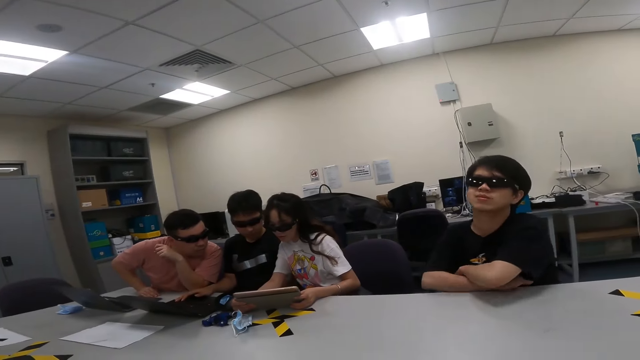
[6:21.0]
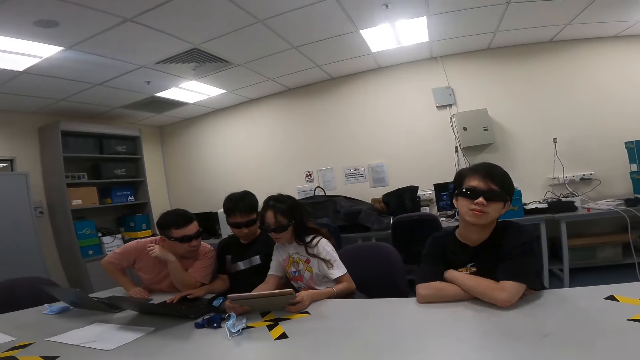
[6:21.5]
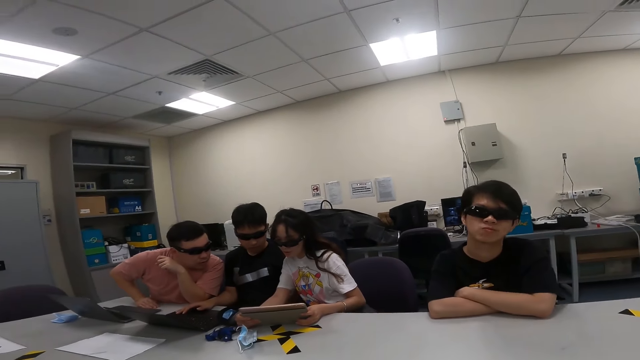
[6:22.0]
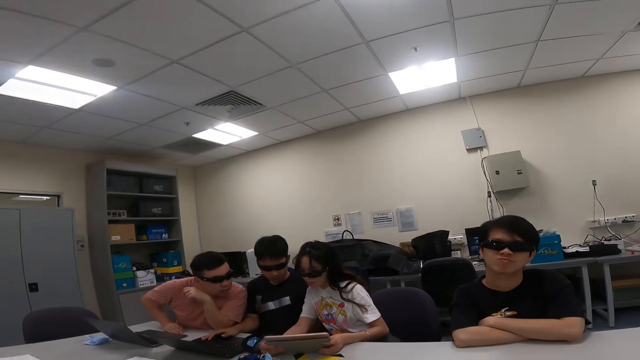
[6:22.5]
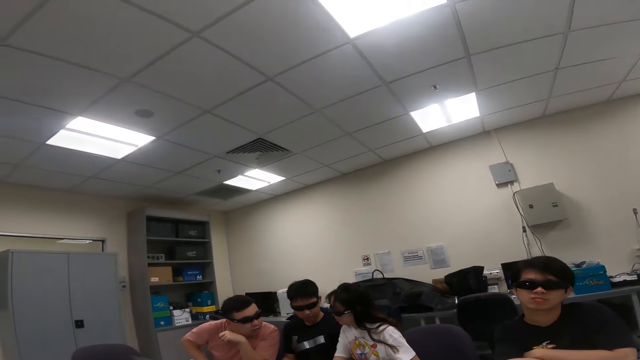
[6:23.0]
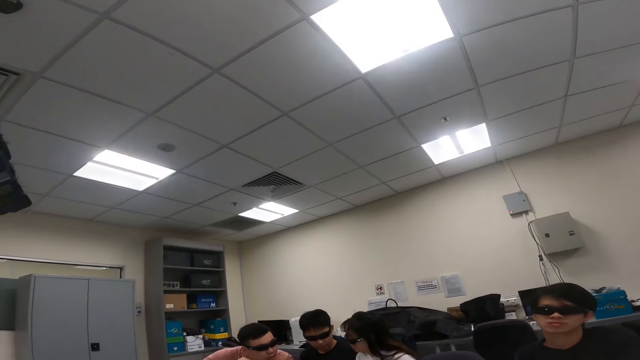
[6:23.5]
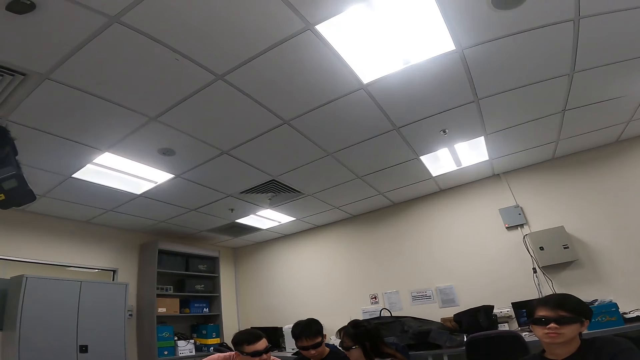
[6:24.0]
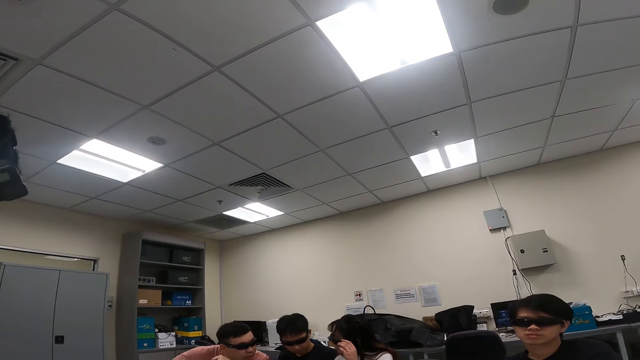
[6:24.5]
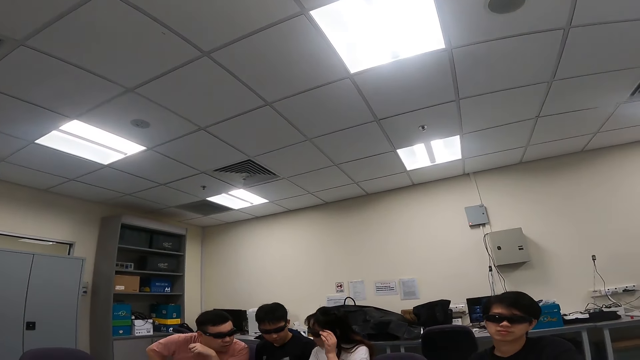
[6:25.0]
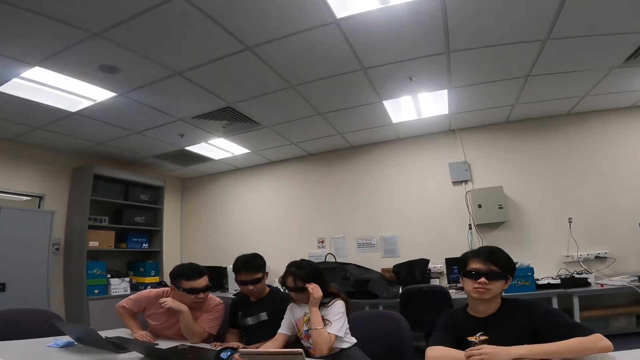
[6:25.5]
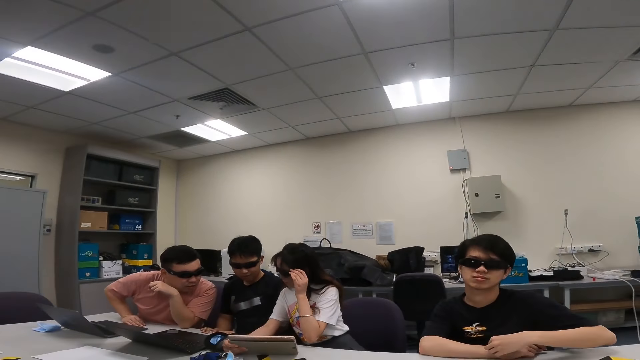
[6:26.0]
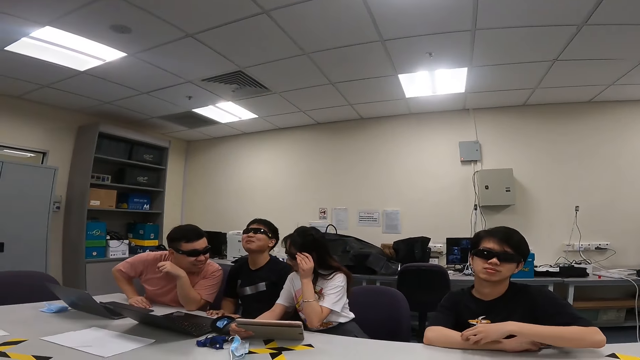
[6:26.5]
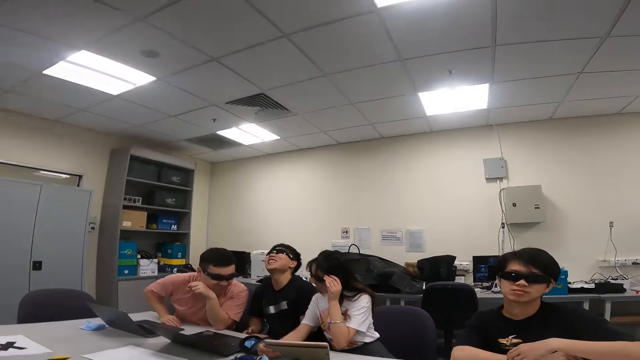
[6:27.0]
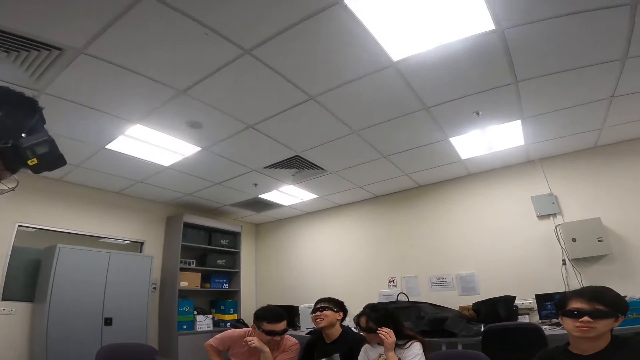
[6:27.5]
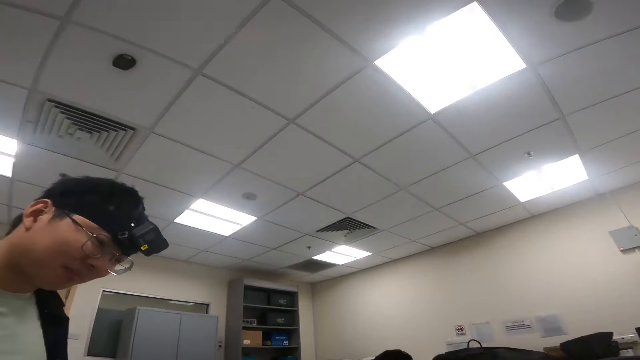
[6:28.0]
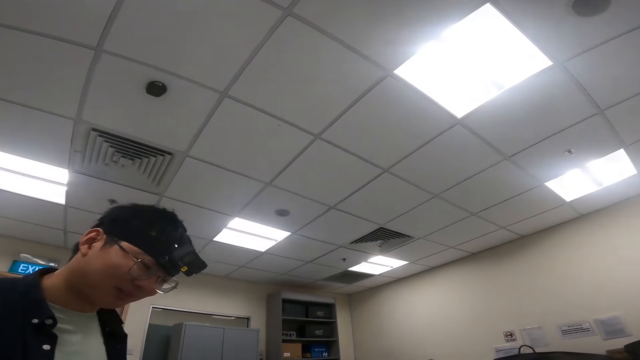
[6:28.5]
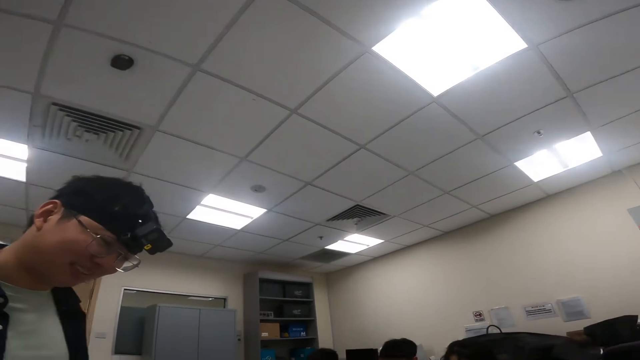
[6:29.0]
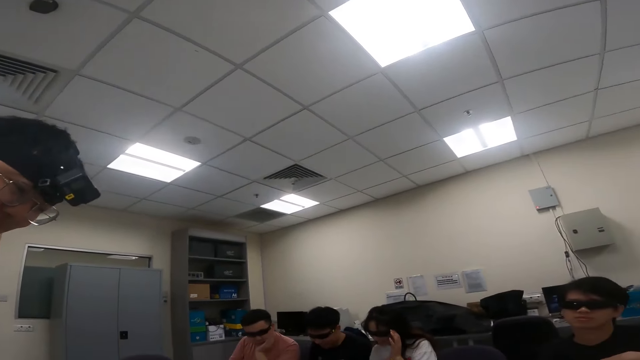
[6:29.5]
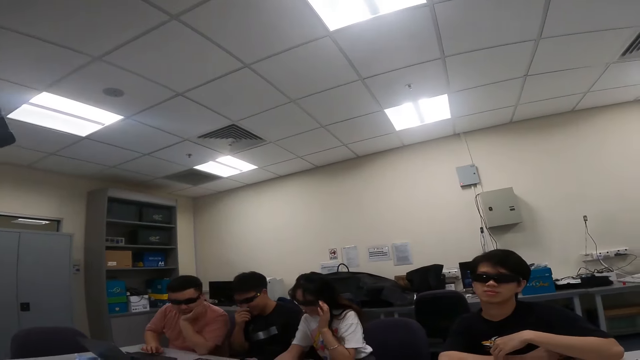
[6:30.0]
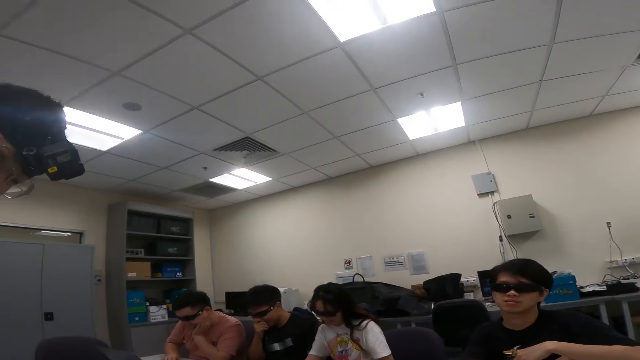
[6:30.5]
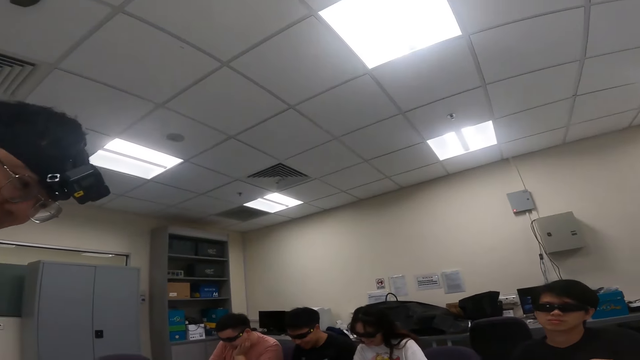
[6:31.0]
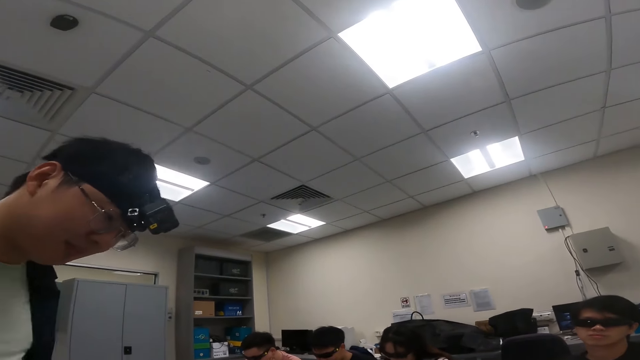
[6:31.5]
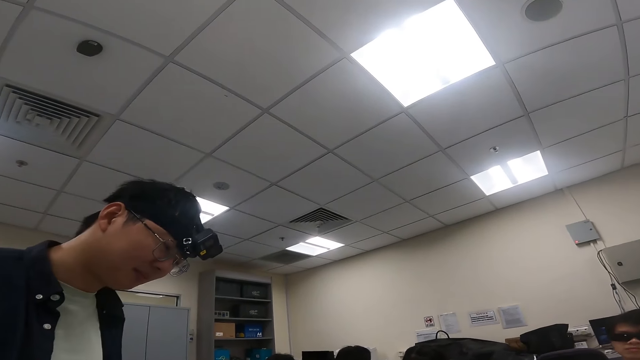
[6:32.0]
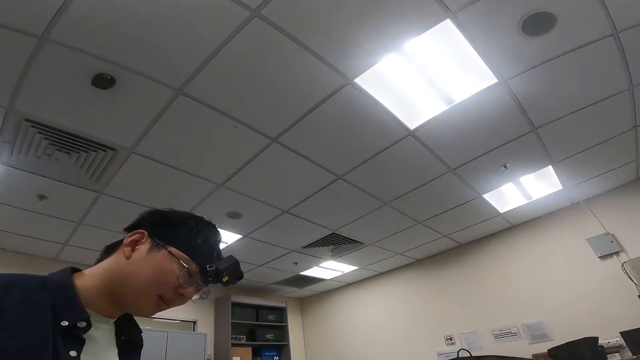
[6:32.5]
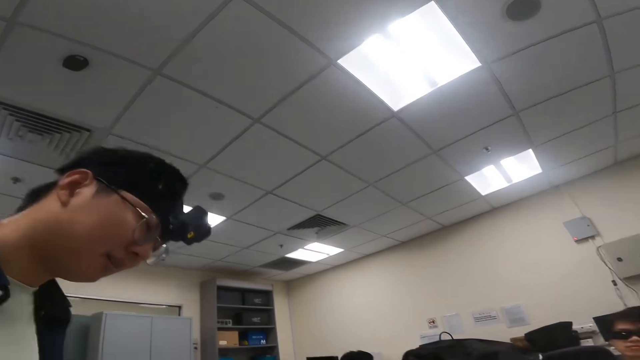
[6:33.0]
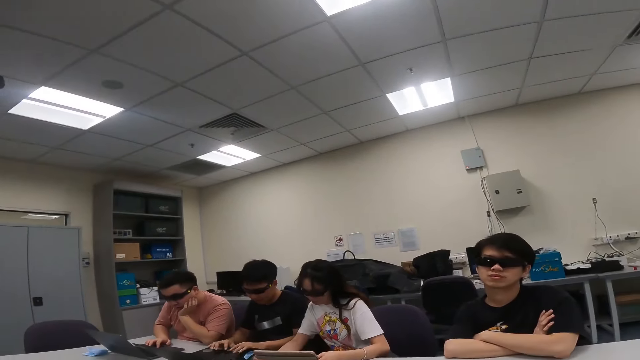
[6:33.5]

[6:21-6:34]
A person moves the hand on the table. Another person touches the goggles. The first person scratches the hand. A third person moves the head. A fourth person nods the head. The third person touches the nose. The second person moves the hand down. The third person moves the hand down.

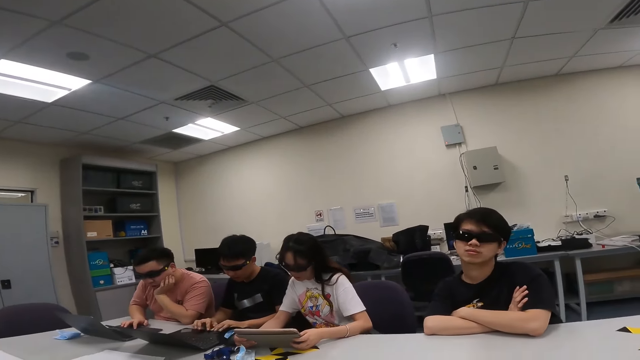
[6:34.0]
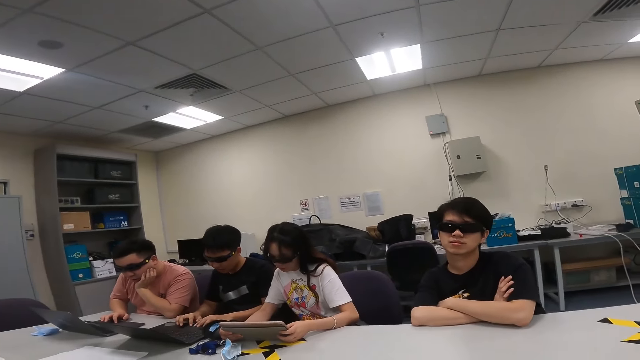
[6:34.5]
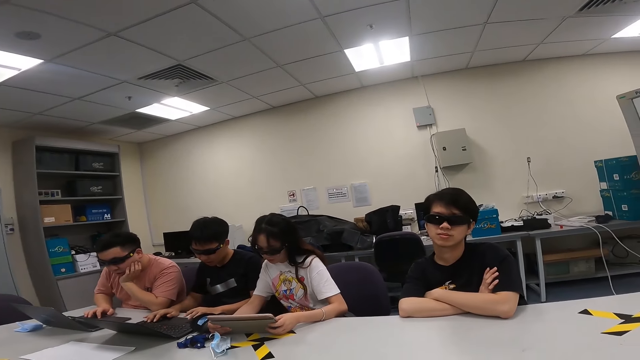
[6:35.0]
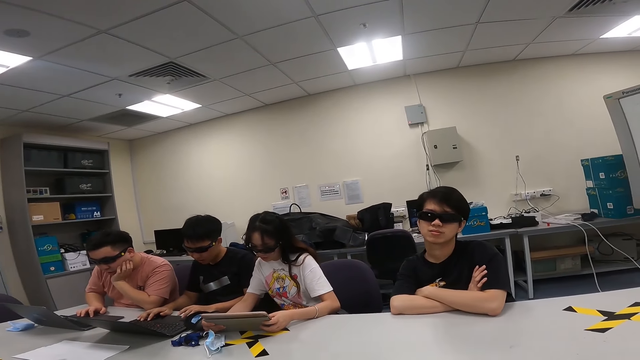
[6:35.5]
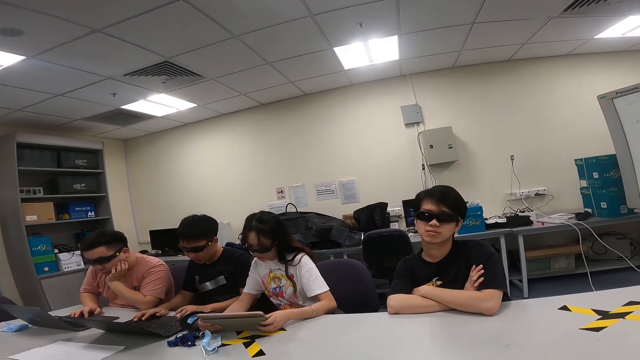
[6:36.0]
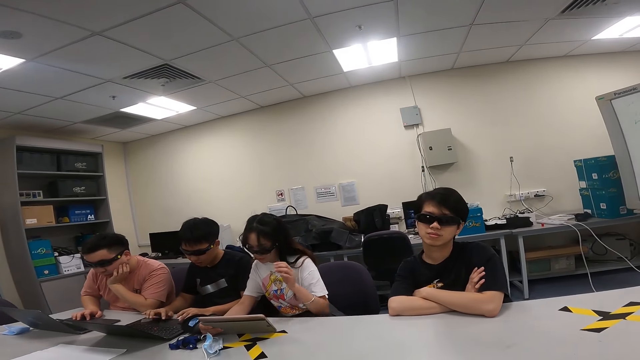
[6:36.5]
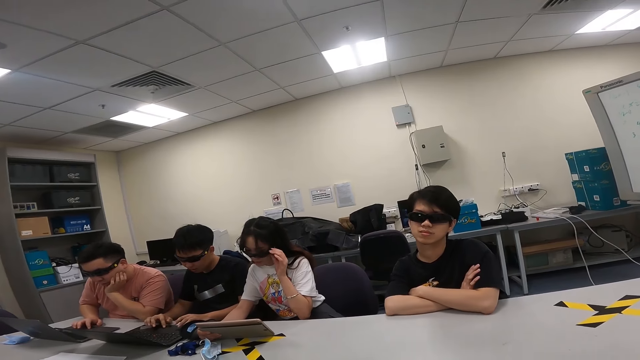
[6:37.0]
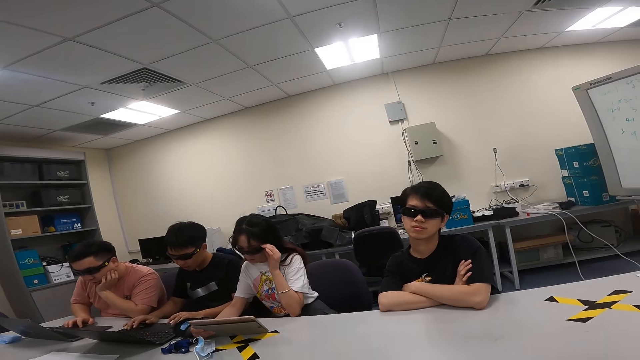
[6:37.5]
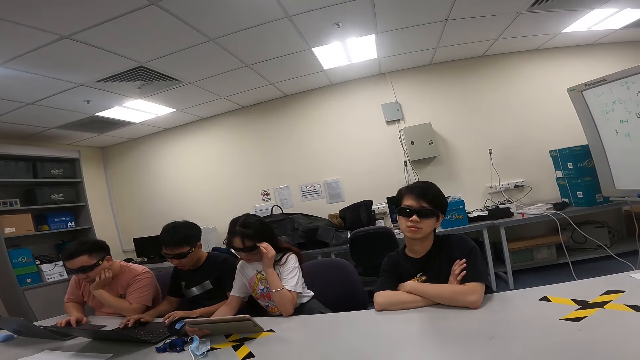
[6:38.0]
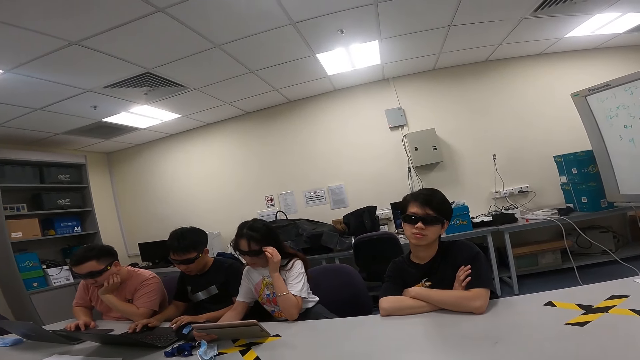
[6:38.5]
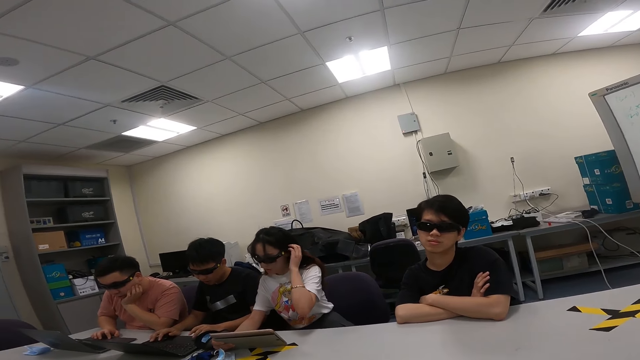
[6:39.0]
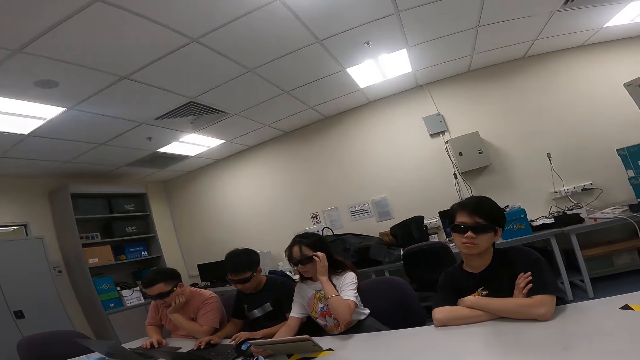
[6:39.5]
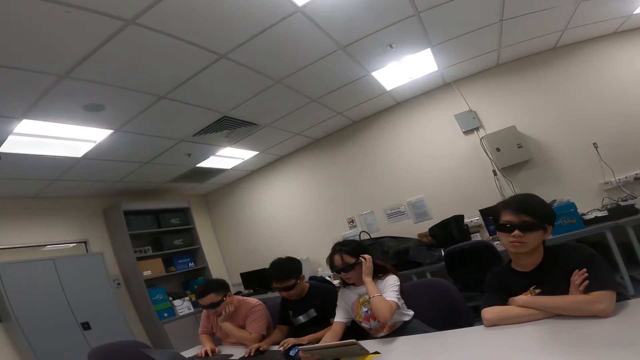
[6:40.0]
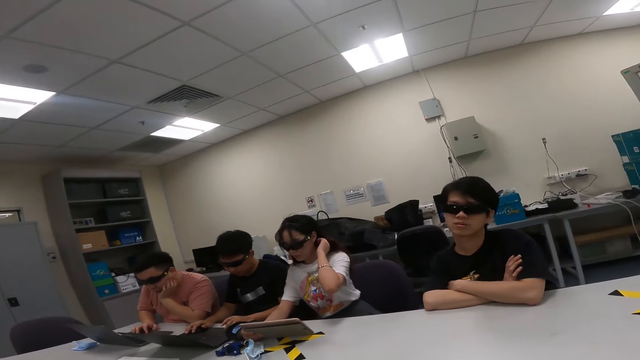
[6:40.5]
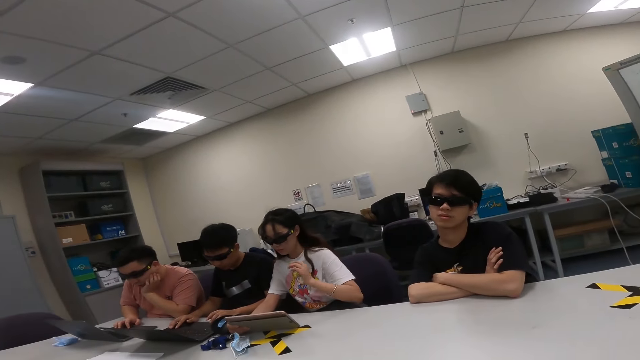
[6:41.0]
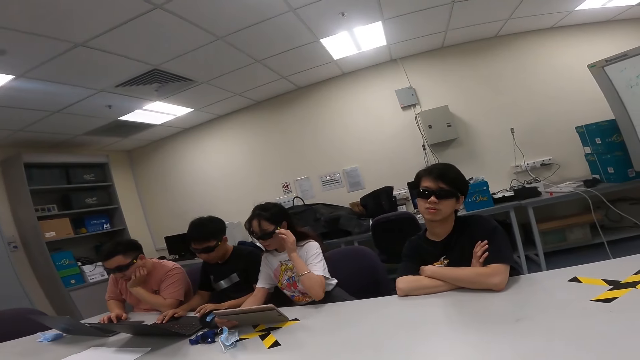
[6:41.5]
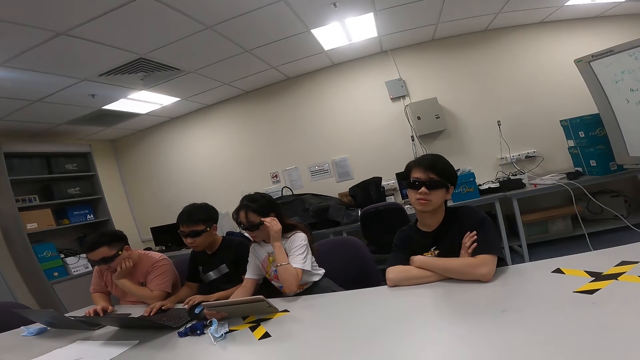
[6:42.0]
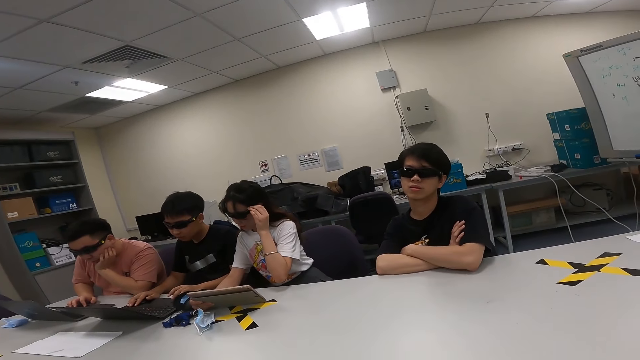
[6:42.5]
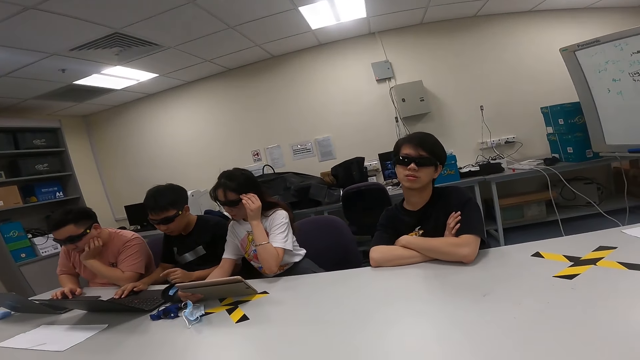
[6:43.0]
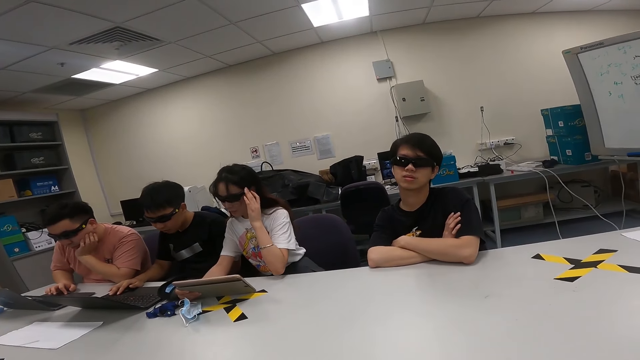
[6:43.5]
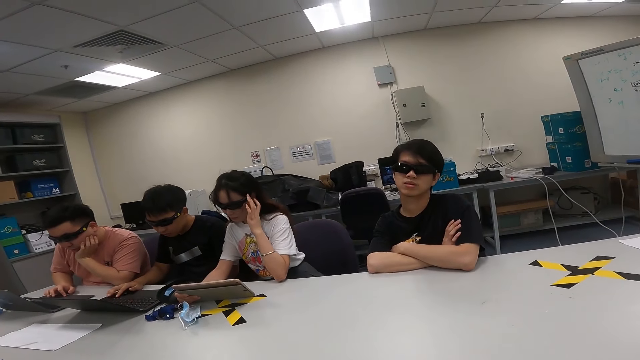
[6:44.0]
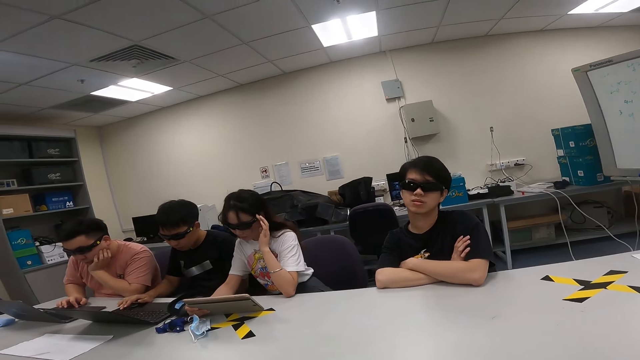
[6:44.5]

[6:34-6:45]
A man dialogs with the camera wearer. A woman uses a tablet. Another man uses a laptop. A third man uses the laptop. A person touches the laptop. Another person touches the laptop. A third person touches the goggles and touches the hair. The second person moves the hands down.
